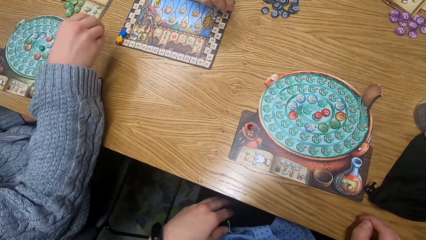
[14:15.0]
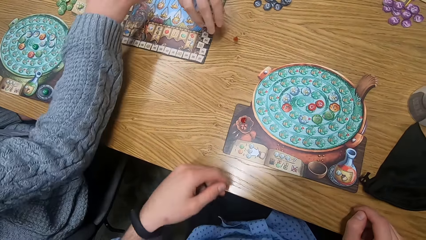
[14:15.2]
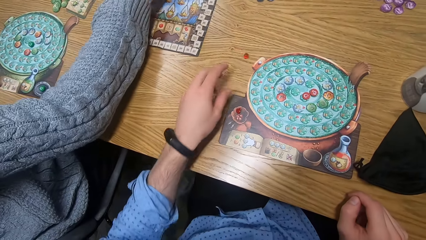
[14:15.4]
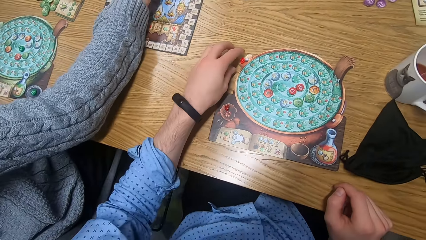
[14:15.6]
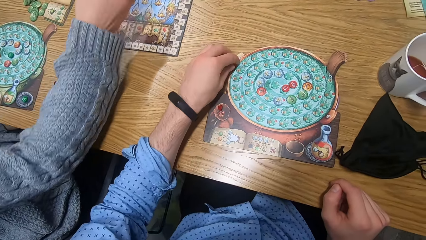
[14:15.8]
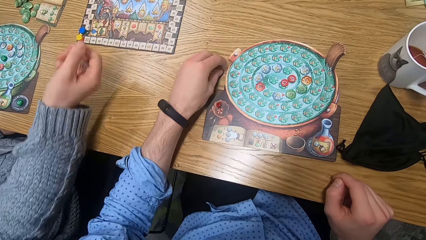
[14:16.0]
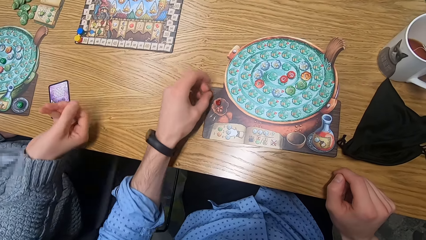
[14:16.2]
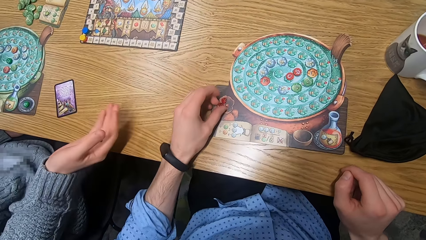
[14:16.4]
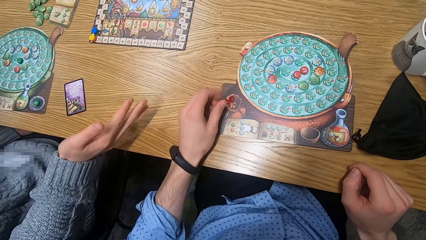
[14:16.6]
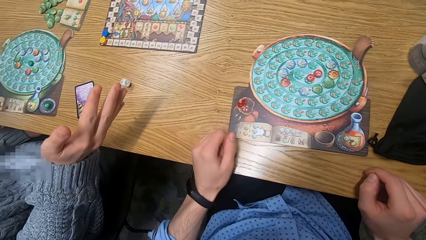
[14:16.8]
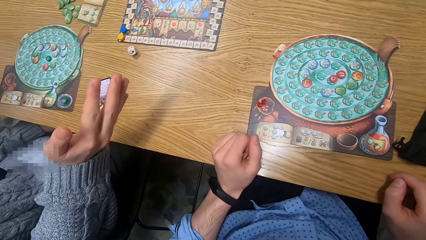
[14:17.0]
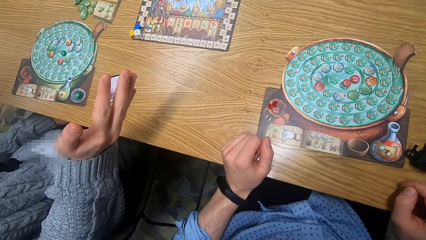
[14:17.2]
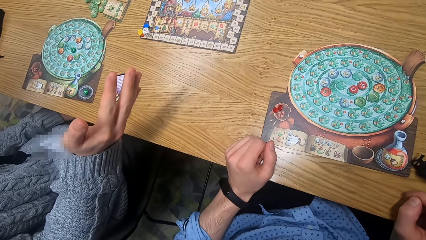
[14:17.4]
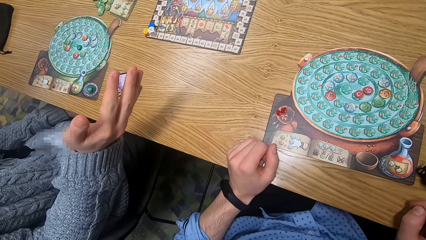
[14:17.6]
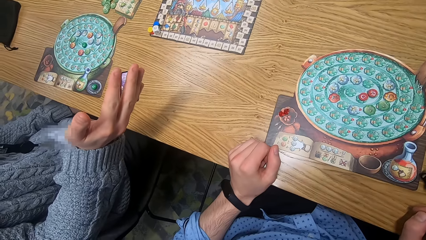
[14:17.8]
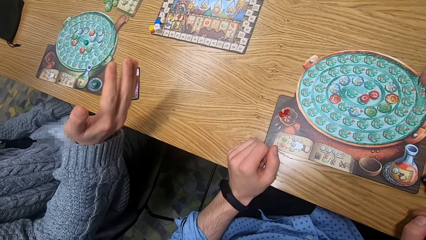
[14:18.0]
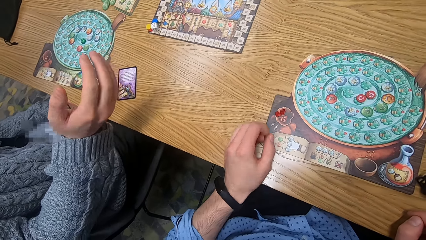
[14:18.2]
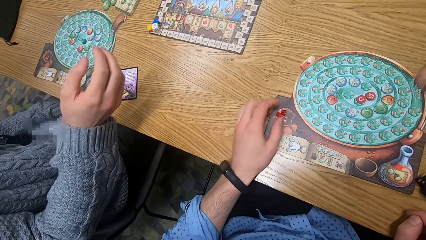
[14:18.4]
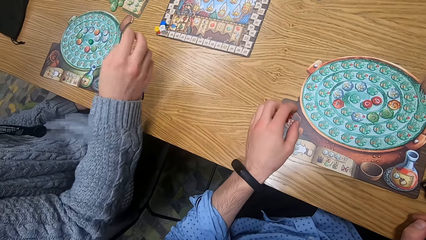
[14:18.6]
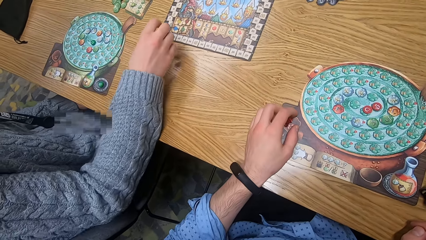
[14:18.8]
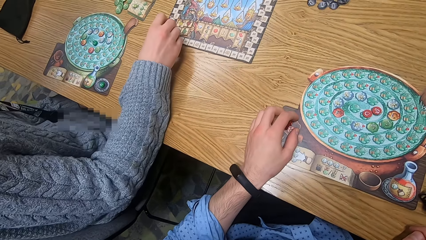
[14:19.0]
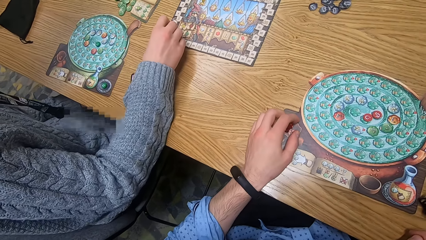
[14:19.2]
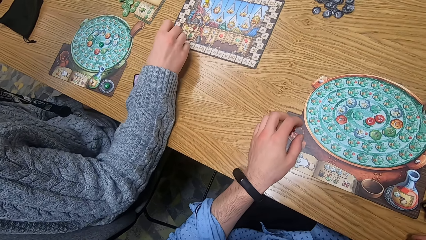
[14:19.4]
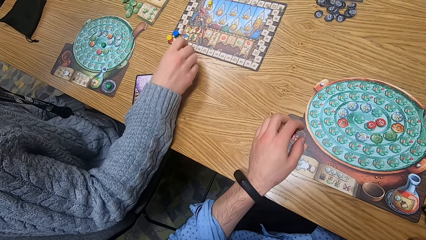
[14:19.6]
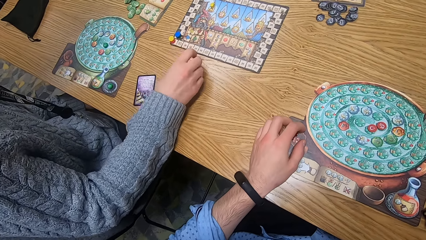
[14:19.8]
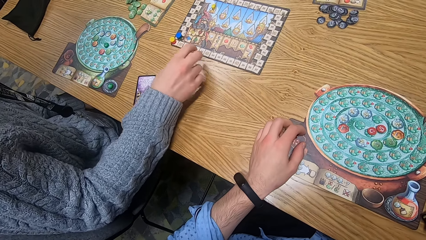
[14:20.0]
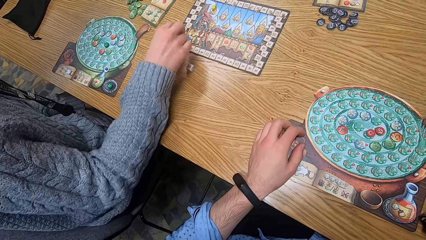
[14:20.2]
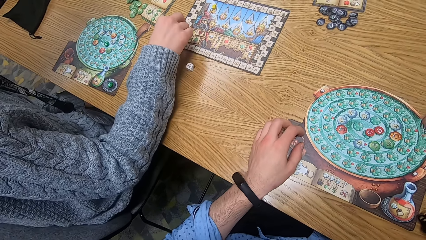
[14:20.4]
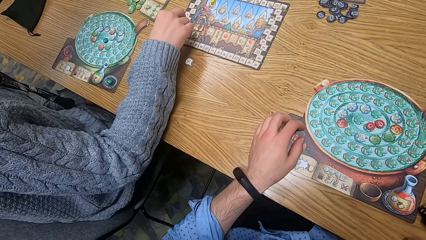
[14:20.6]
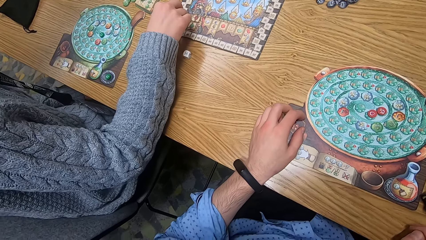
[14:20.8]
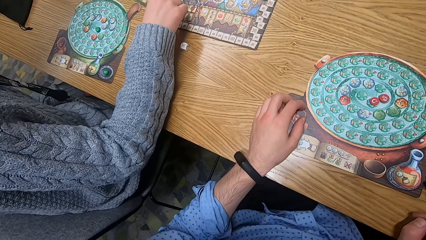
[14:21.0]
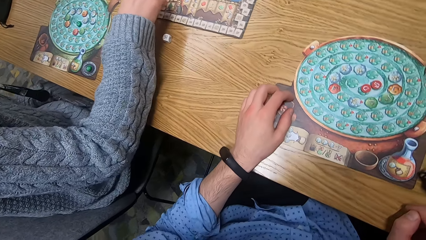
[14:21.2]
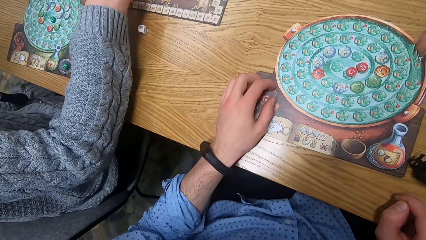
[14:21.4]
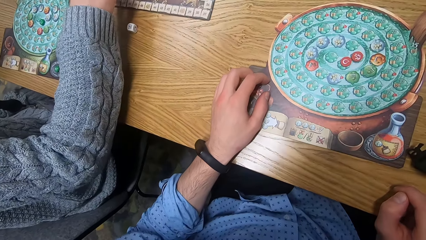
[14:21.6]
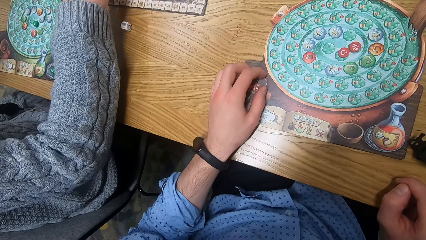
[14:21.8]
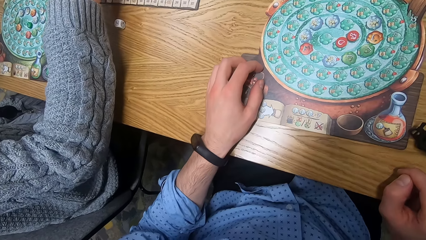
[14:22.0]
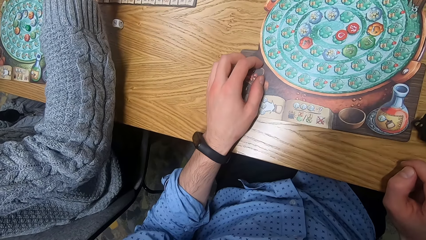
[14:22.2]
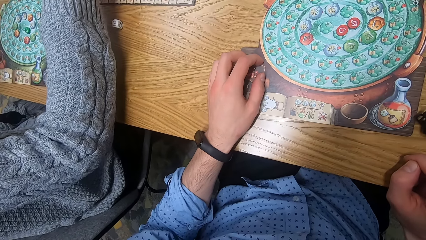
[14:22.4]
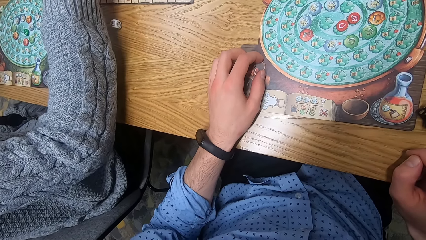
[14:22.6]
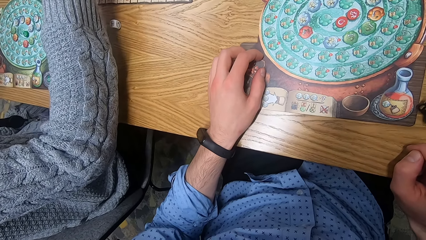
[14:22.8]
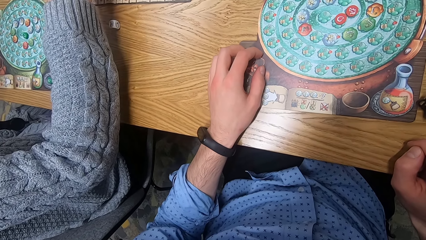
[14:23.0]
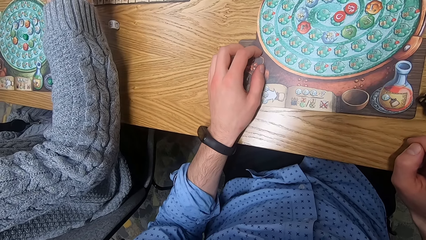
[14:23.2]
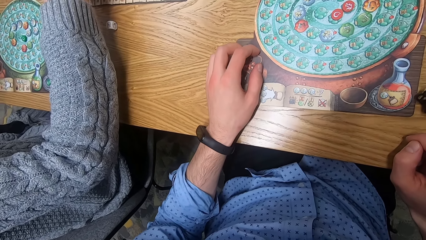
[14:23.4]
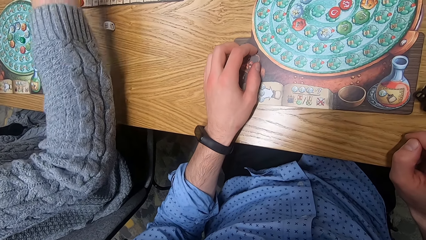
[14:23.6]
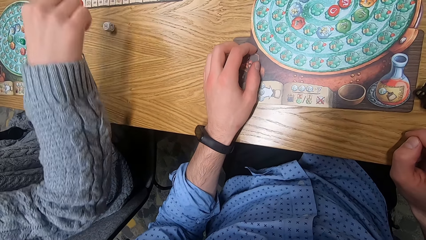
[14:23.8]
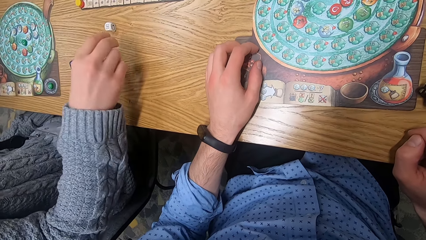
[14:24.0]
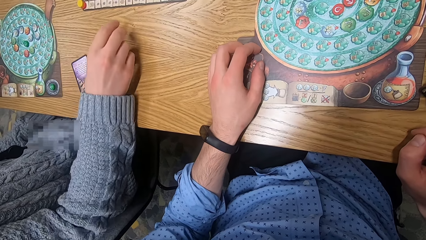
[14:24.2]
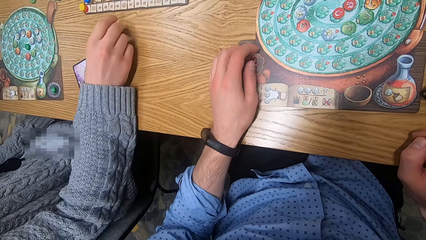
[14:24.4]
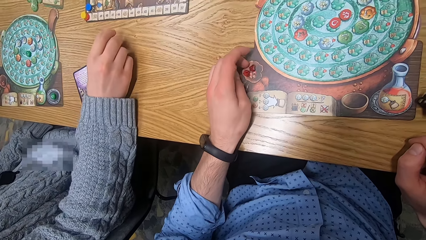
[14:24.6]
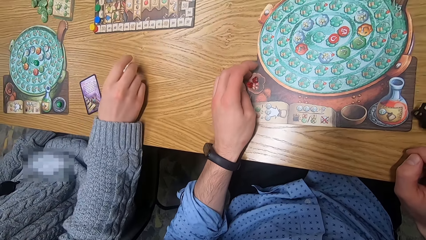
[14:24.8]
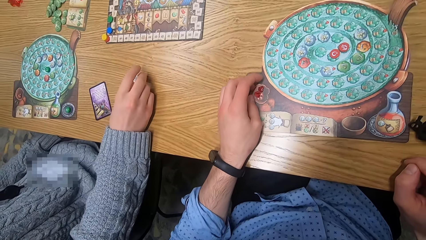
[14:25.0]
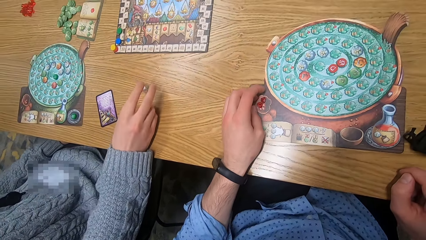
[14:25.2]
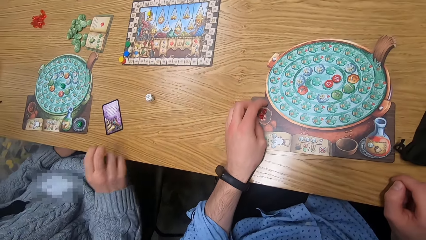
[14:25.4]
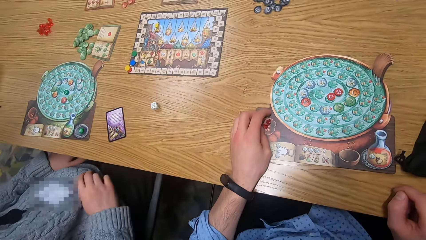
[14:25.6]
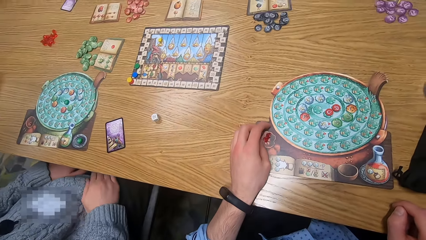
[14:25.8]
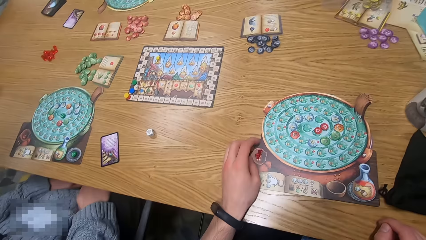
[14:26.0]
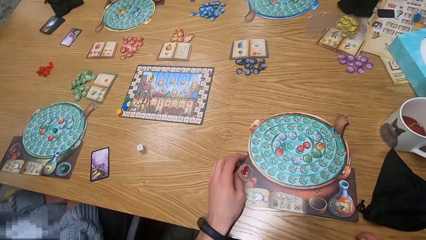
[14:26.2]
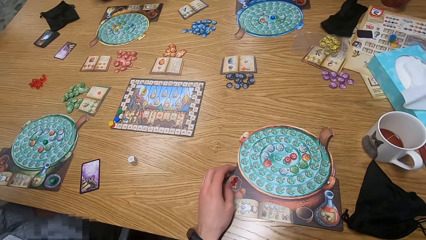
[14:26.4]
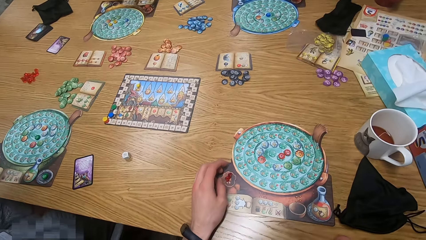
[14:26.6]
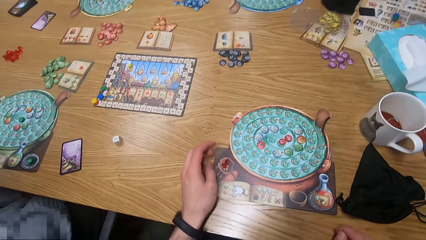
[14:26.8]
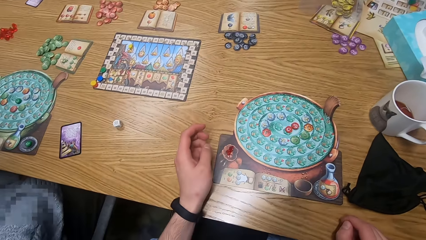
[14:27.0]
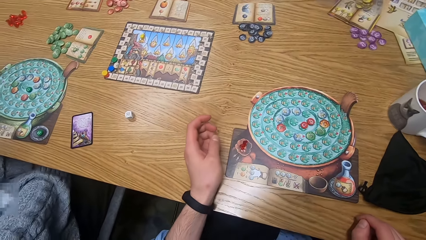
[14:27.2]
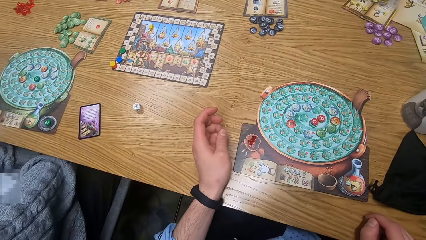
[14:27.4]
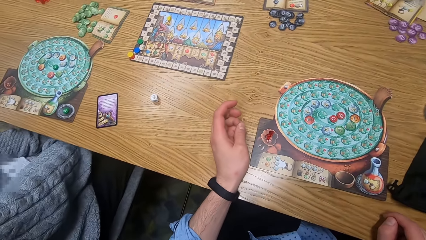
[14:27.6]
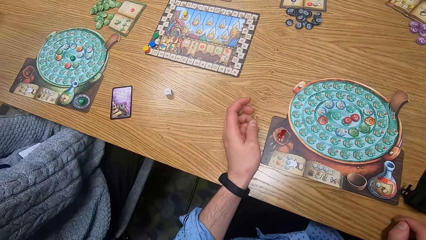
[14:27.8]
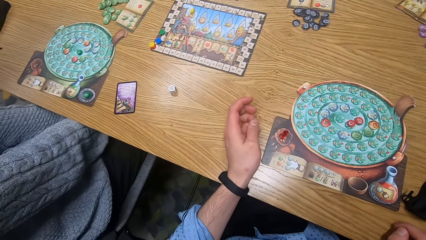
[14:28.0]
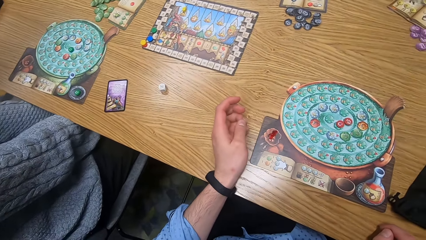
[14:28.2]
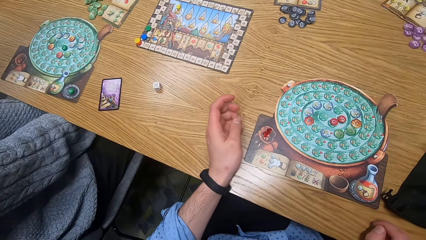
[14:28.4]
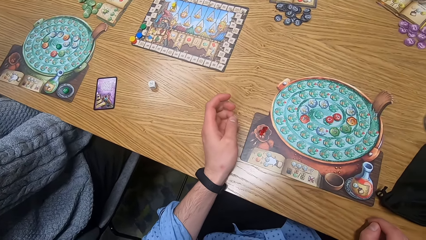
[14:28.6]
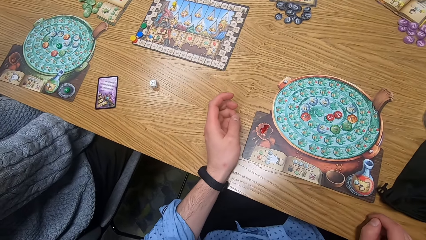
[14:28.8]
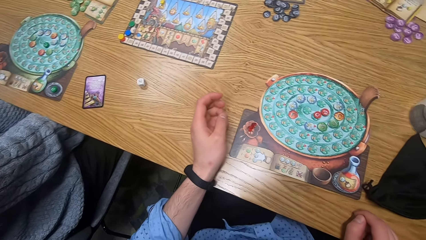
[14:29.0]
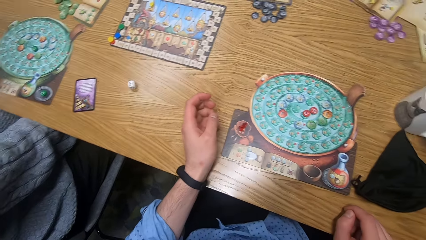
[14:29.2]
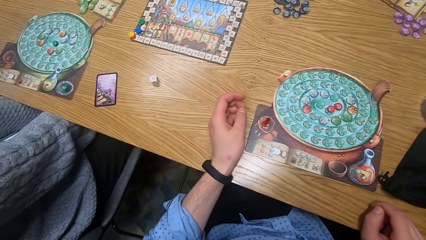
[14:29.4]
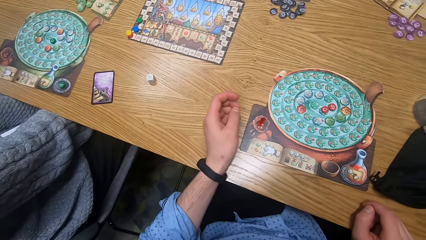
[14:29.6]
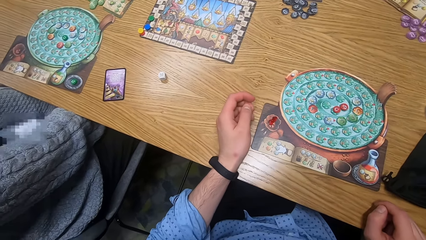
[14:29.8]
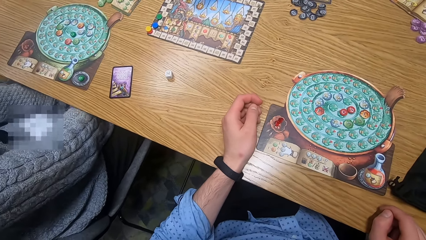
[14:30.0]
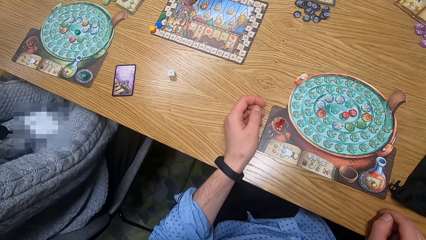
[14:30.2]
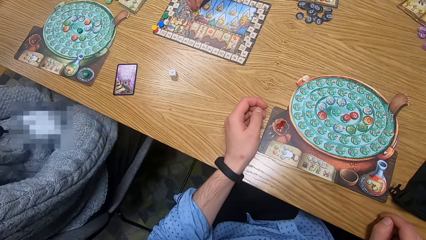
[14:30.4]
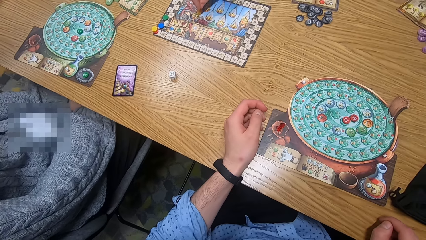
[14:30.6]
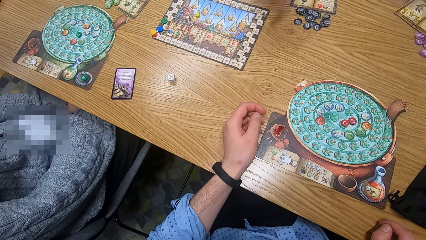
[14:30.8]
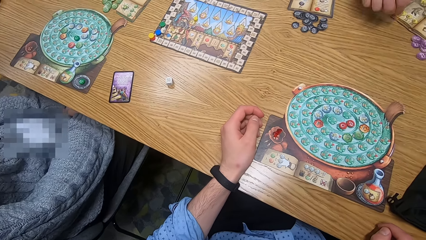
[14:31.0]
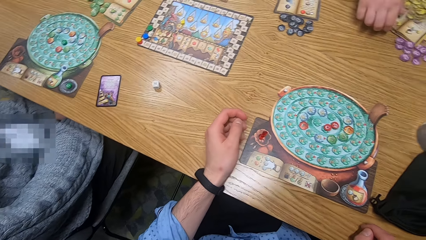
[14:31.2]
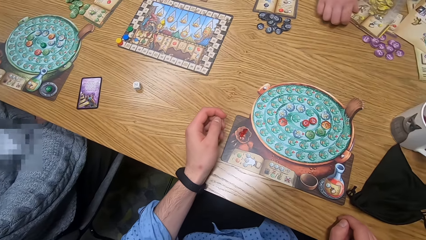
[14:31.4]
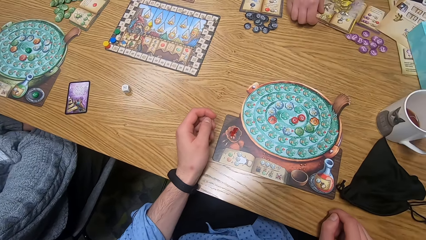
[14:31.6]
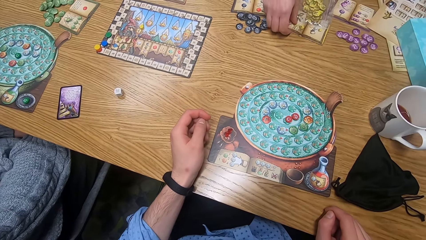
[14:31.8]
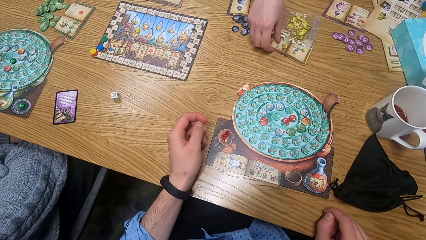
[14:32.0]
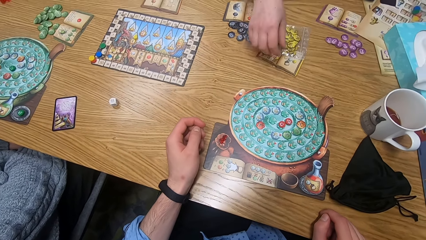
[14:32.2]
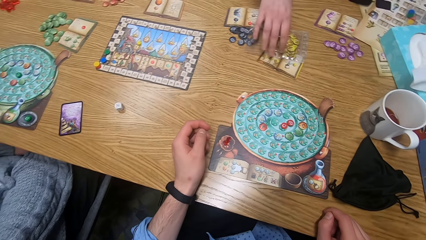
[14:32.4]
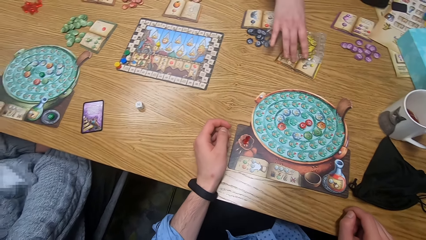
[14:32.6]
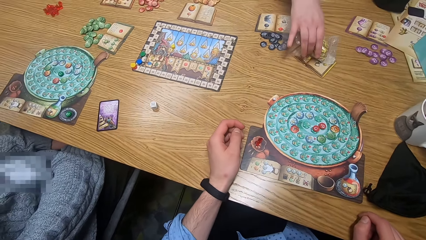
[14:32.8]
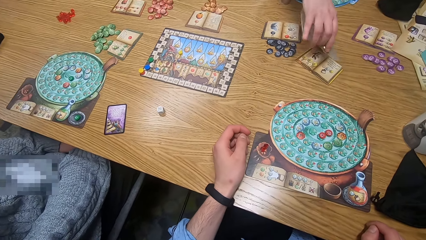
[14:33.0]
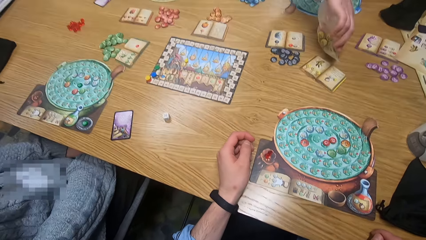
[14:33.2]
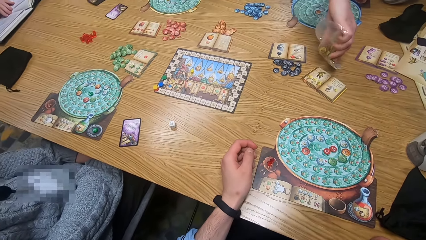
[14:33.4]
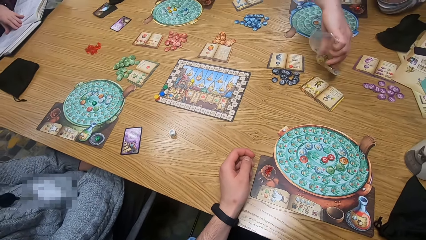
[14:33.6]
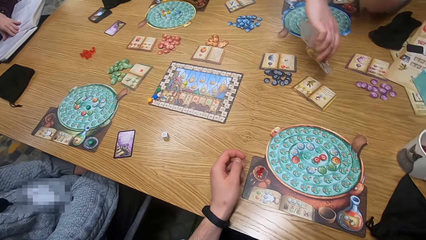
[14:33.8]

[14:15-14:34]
A woman throws a scoring marker on the table towards the camera wearer with her right hand. The camera wearer picks the scoring marker from the table with his left hand. The woman picks up a dice from the table with her right hand. The camera wearer places the scoring marker in his left hand on a player board. The first woman drops the dice. Another woman rolls the dice in her right hand on the table. The other woman picks up the dice from the table with her right hand. The first woman adjusts the dice. The other woman drops the dice in her right hand on the table. The other woman moves the dice on the table with her right hand. A third woman moves a rule book on the table with her right hand. The third woman picks a nylon pack of tokens from the table with her right hand.
